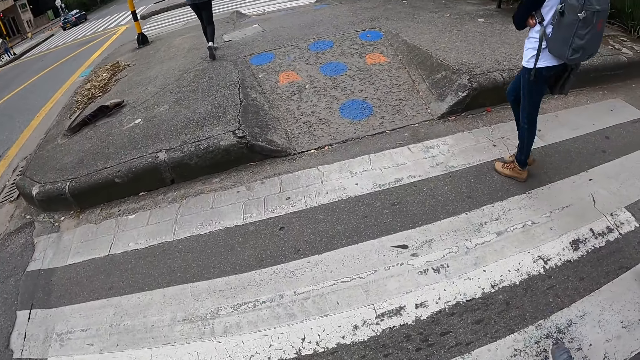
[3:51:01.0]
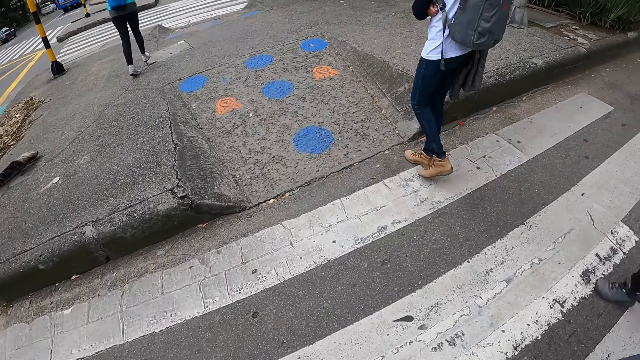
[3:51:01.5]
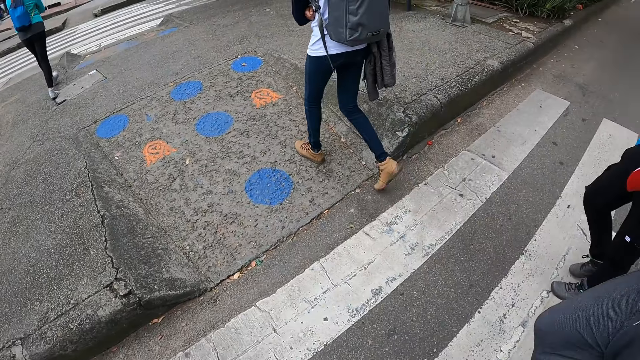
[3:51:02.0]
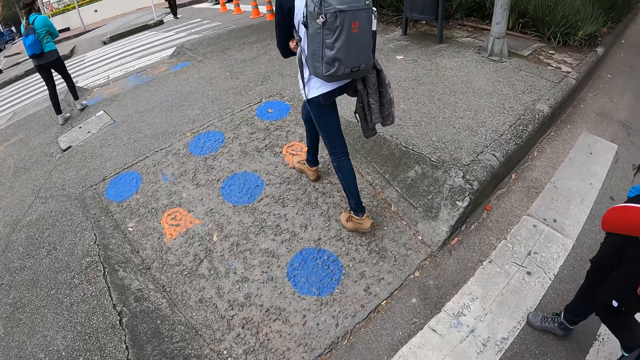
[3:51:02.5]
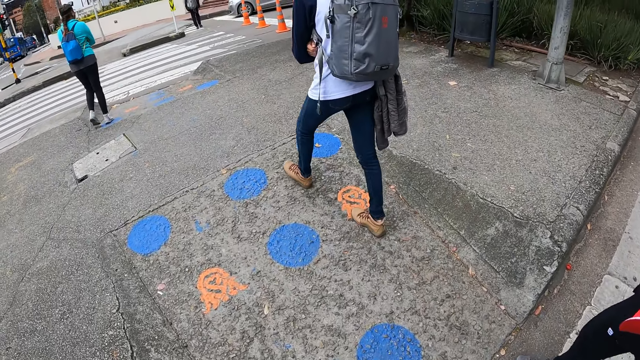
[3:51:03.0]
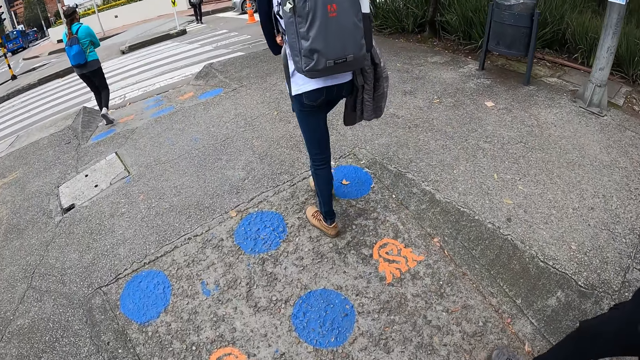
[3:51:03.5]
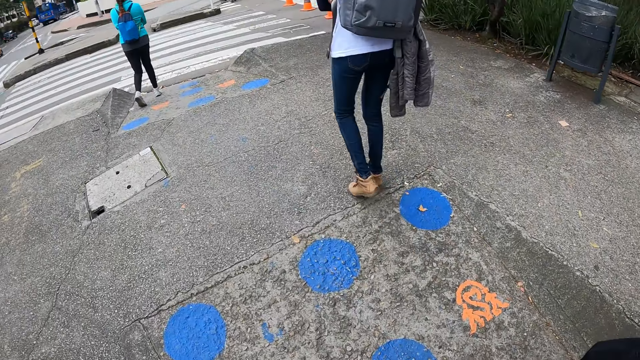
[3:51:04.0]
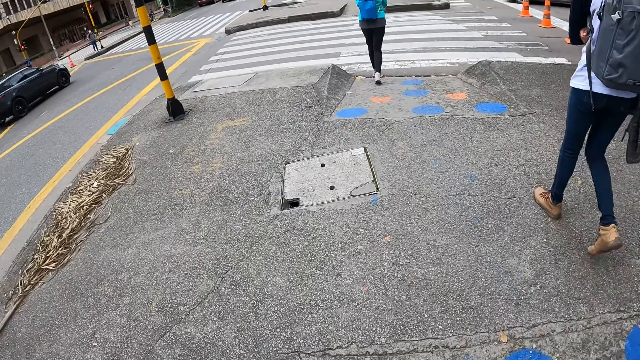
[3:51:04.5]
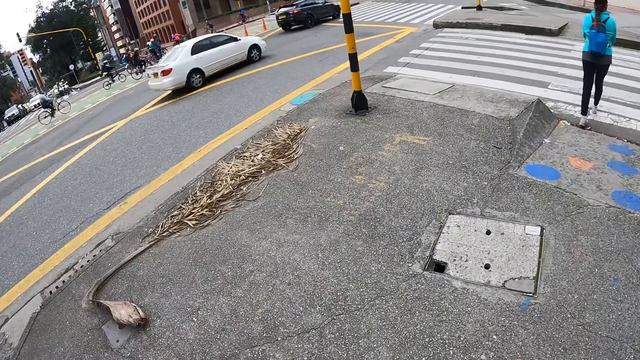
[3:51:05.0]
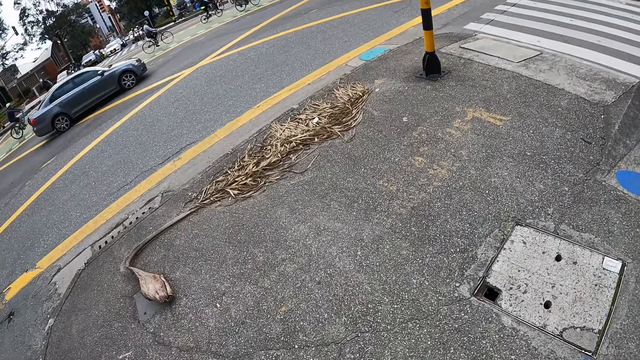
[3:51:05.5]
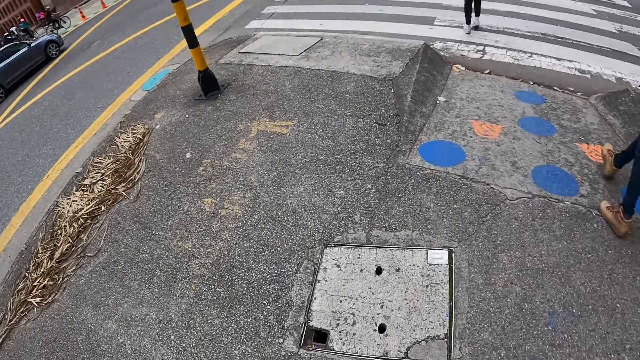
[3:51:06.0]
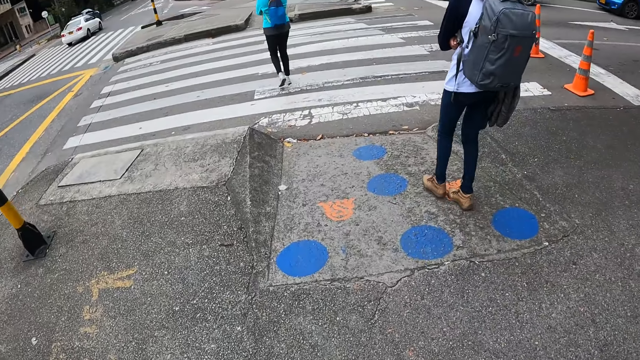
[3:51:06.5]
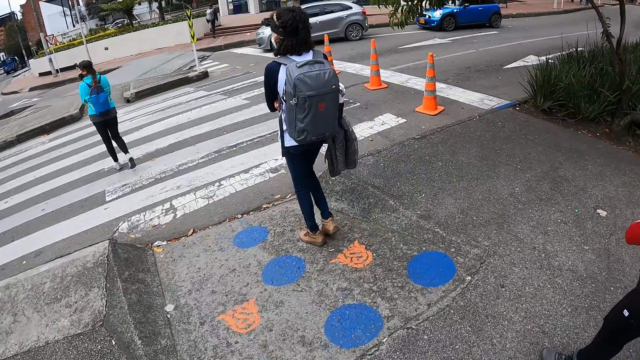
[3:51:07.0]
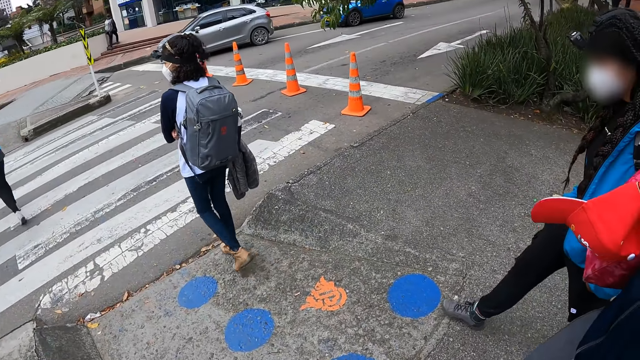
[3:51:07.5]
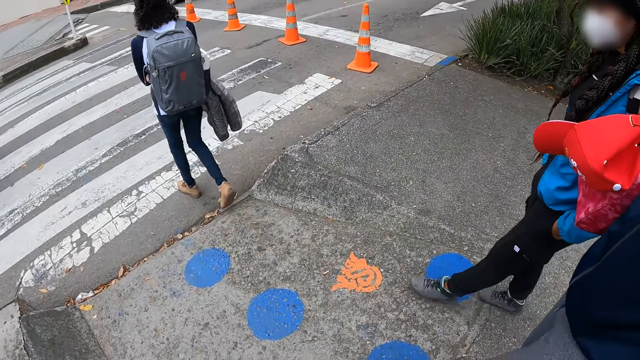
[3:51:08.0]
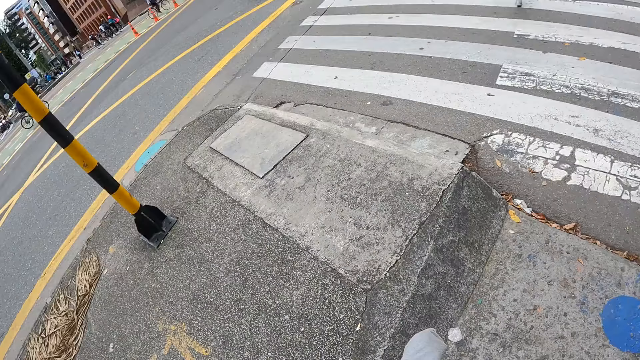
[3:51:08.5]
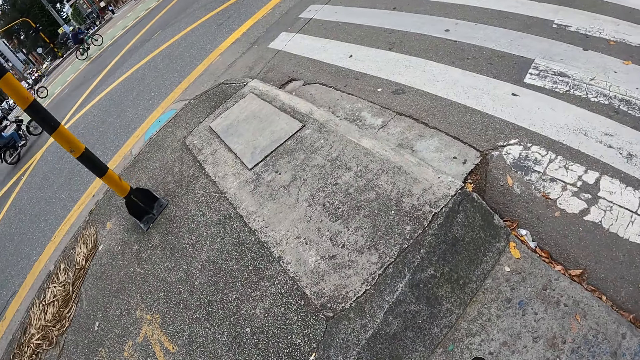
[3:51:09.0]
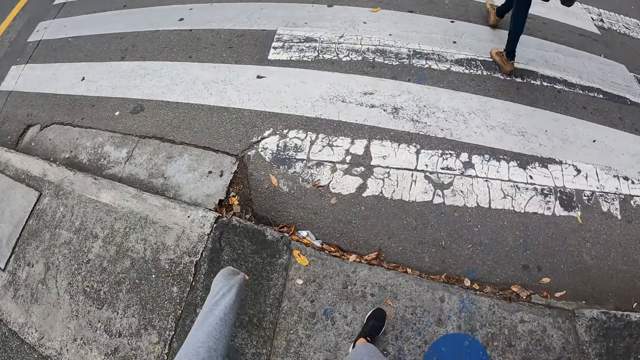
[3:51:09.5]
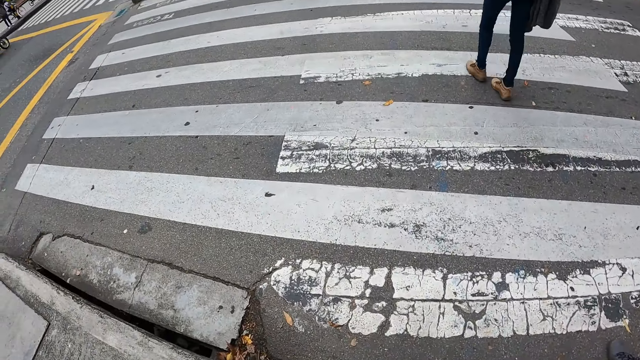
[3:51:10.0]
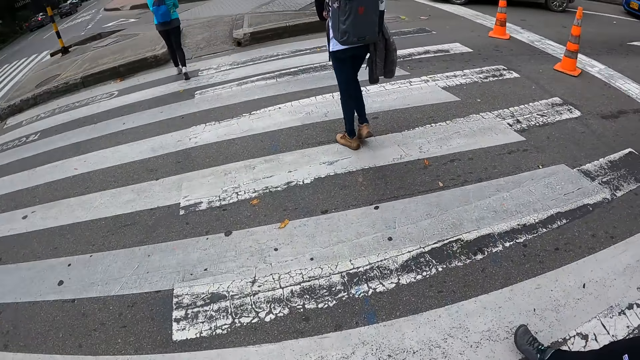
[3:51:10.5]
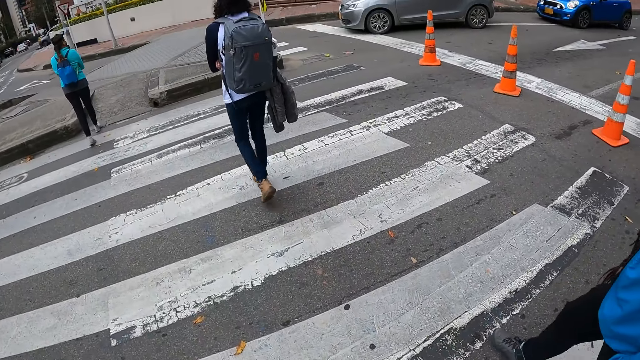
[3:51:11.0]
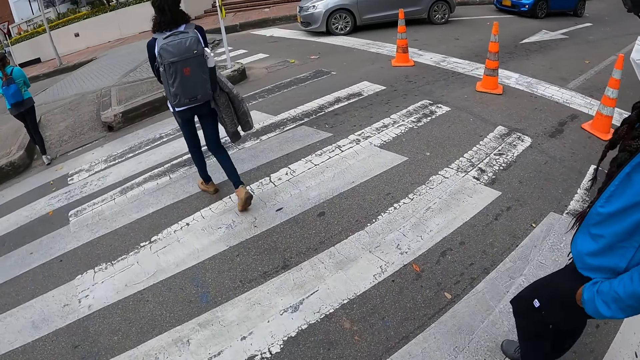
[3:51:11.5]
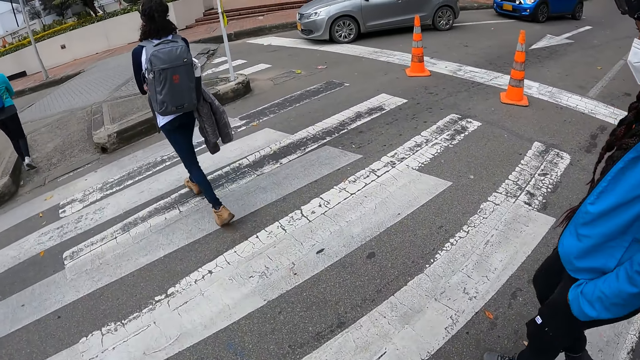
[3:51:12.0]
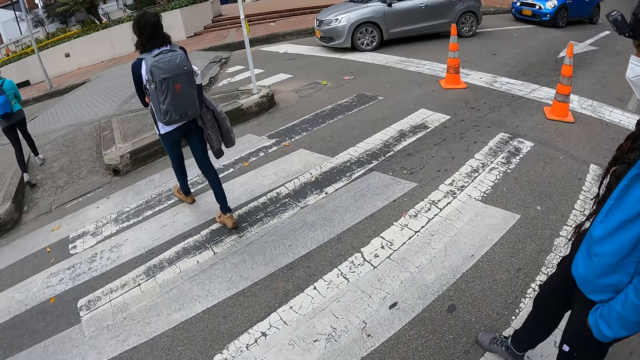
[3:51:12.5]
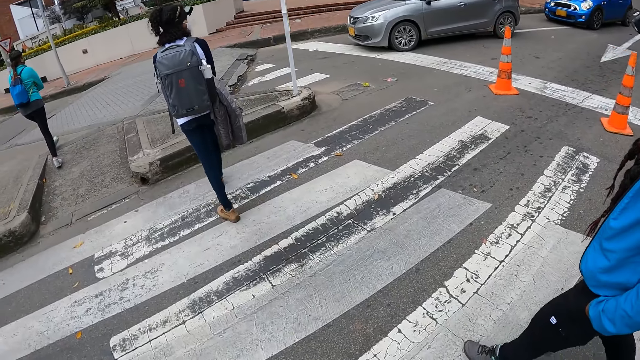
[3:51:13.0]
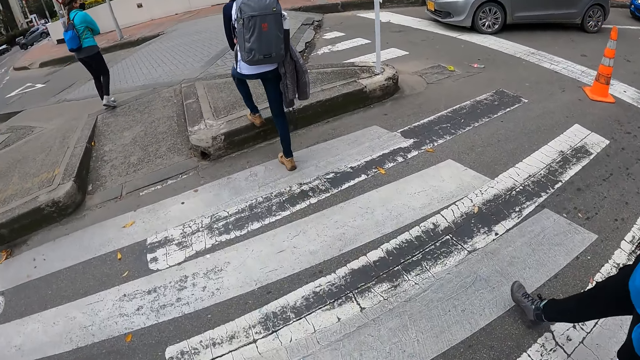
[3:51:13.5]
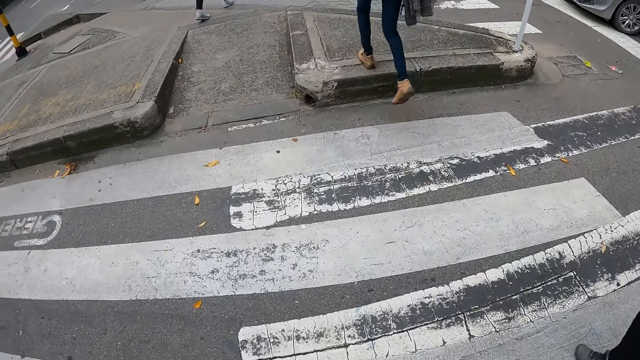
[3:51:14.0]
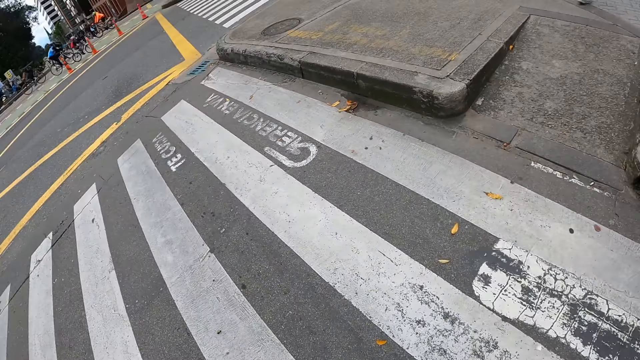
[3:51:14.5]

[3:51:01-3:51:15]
The camera wearer walks on the sidewalk. They look around. They cross the road.

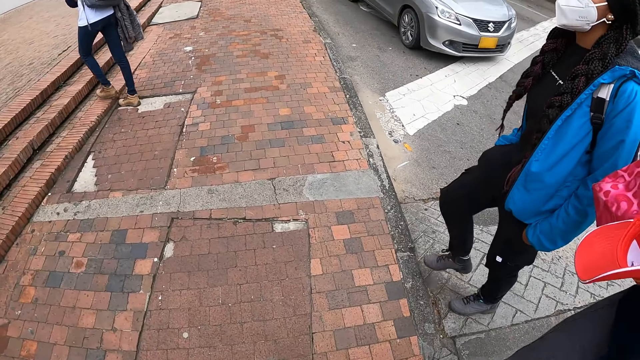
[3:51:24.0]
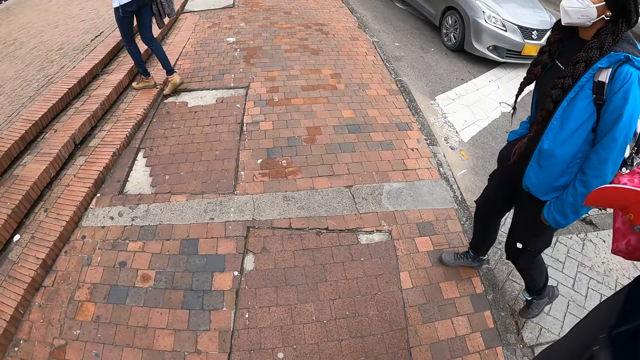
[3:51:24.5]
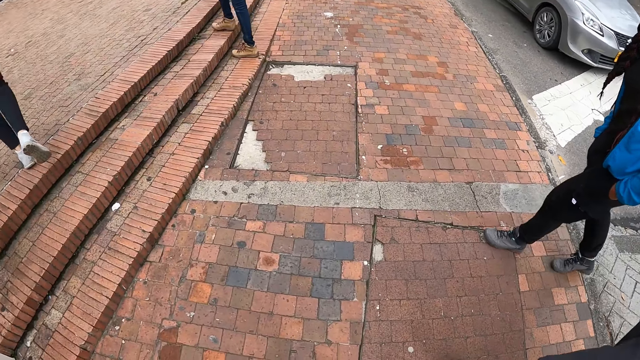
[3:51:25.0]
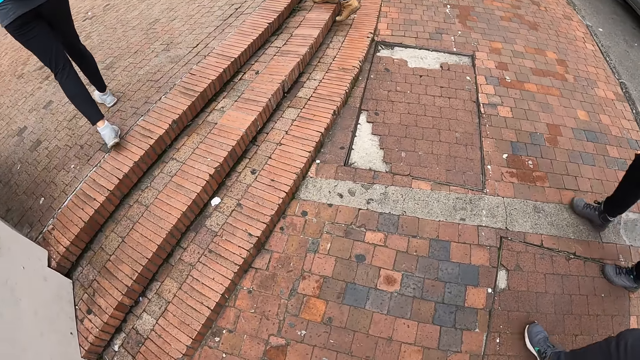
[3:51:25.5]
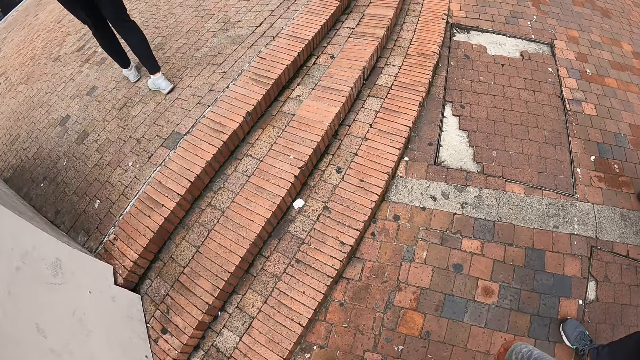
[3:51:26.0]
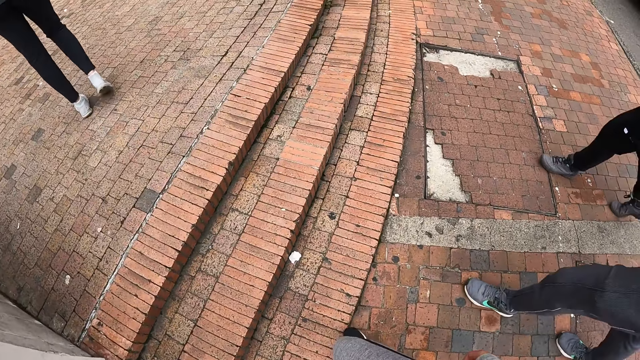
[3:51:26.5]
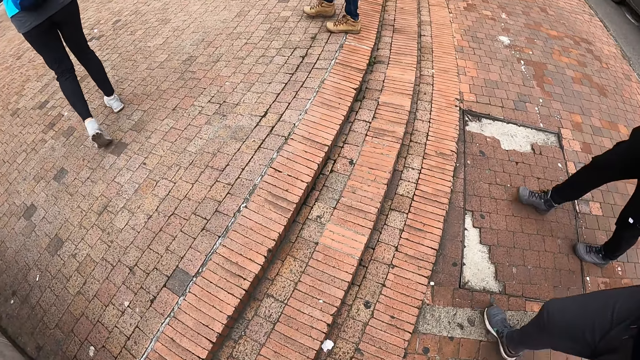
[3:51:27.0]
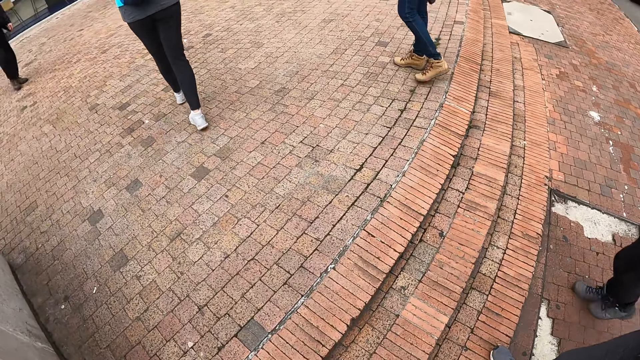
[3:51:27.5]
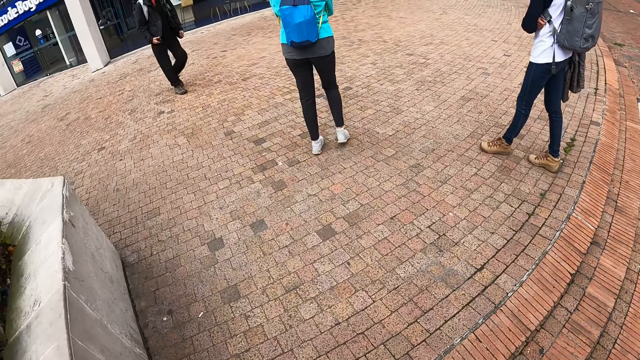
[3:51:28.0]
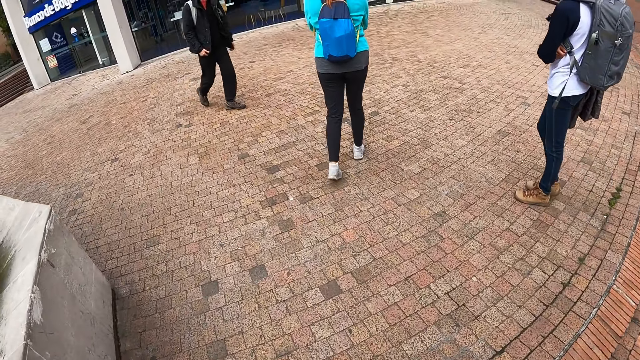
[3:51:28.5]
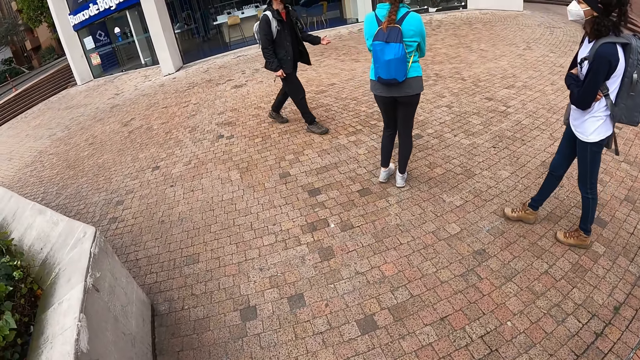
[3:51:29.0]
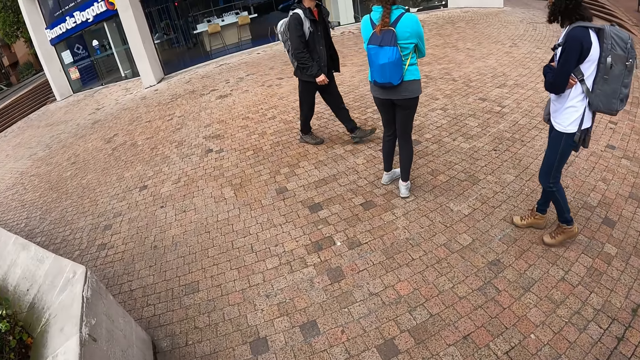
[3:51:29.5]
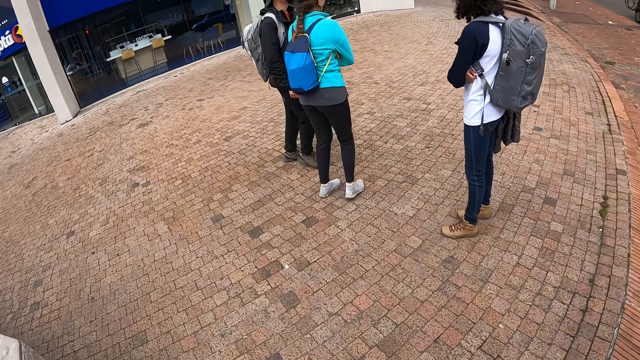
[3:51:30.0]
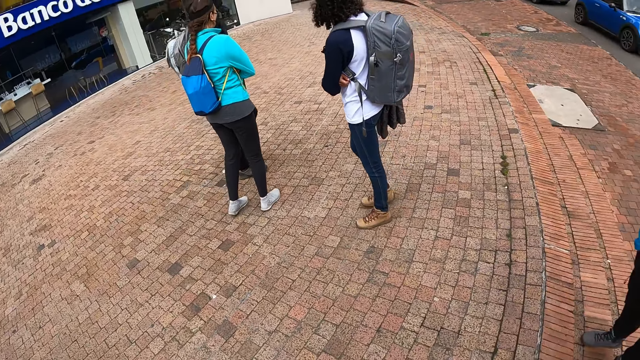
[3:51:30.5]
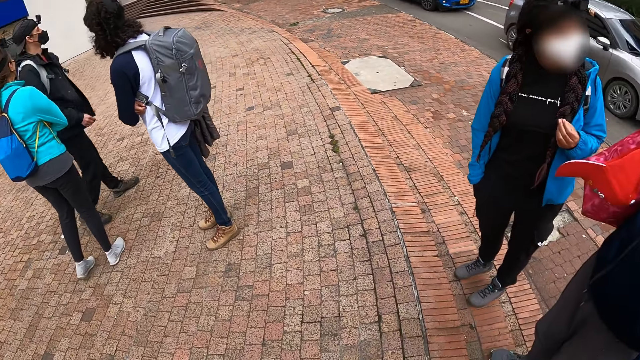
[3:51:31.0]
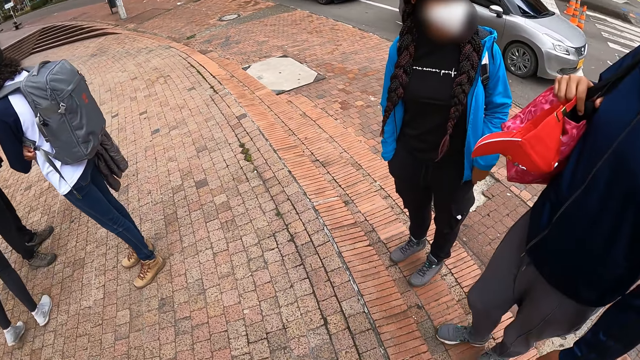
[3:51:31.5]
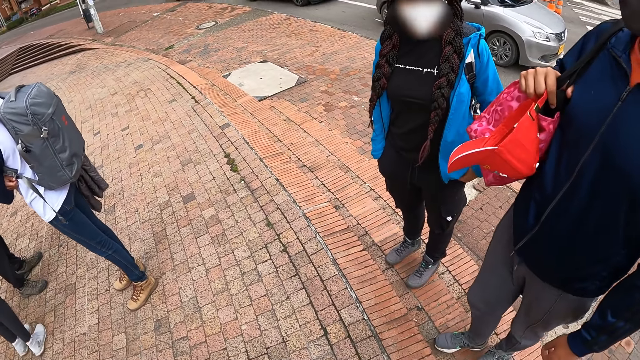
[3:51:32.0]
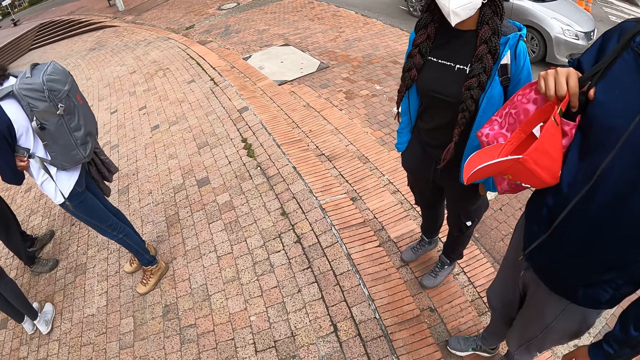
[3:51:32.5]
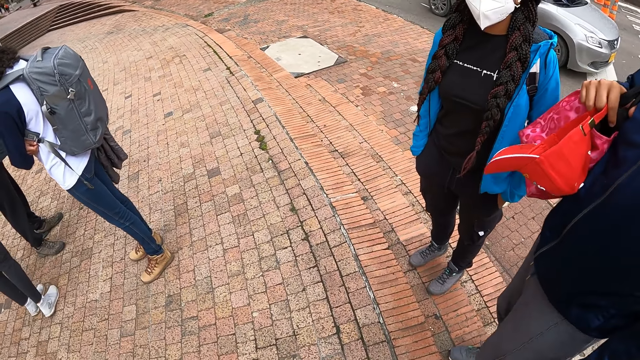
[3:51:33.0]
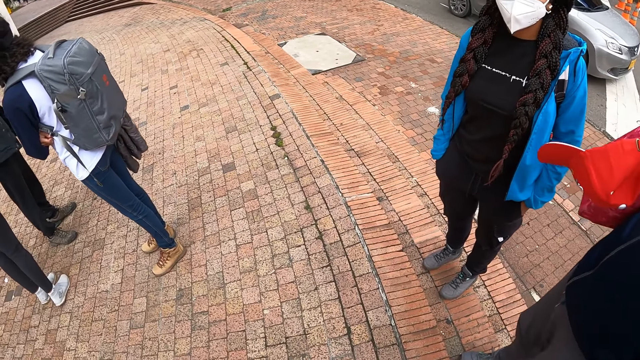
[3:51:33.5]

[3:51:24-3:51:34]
The camera wearer walks on the sidewalk. They climb the stairs. A man interacts with a woman. Another woman interacts with the man.
